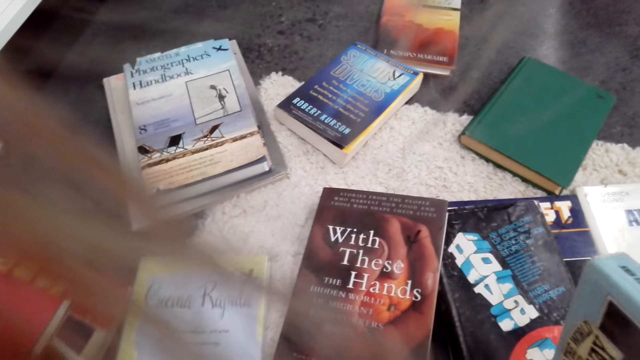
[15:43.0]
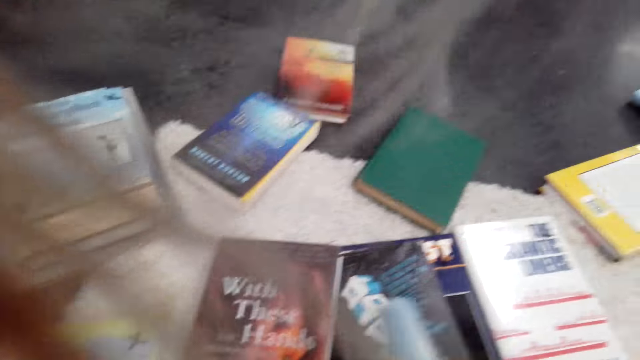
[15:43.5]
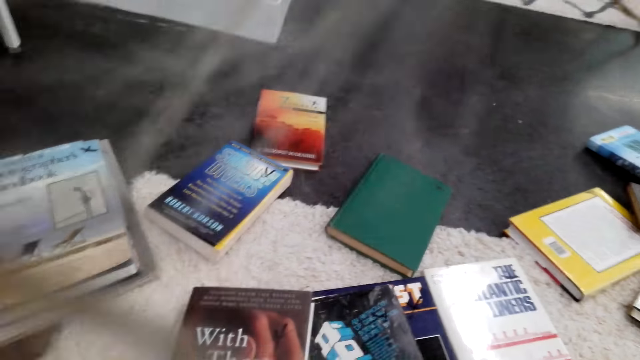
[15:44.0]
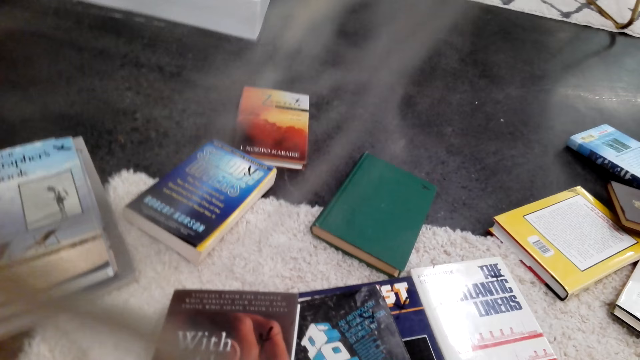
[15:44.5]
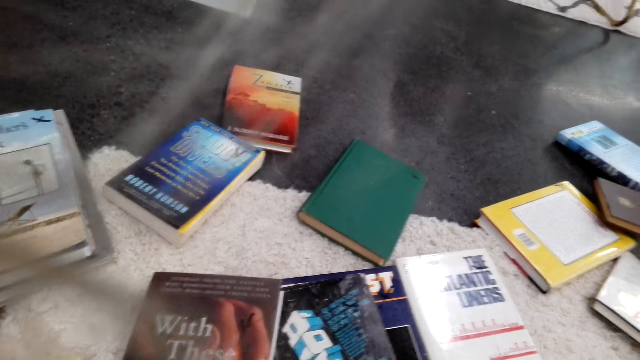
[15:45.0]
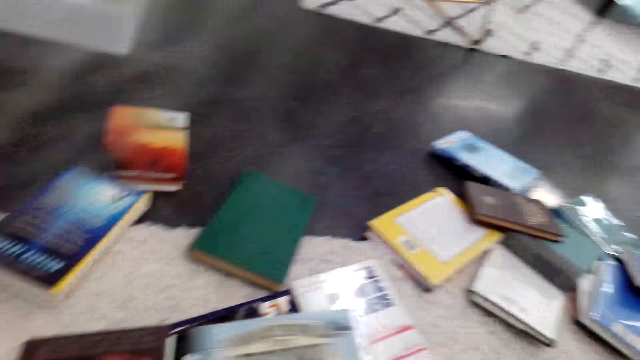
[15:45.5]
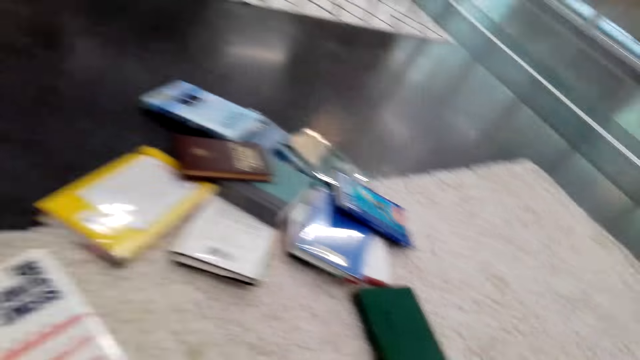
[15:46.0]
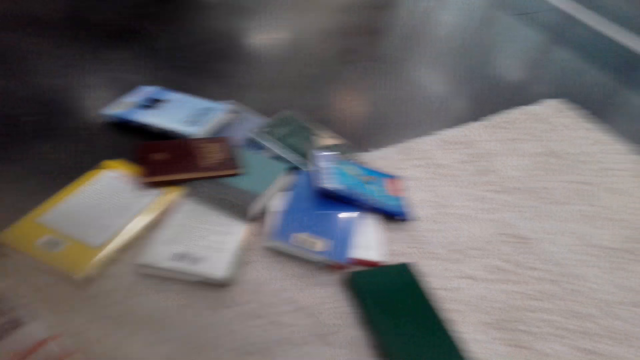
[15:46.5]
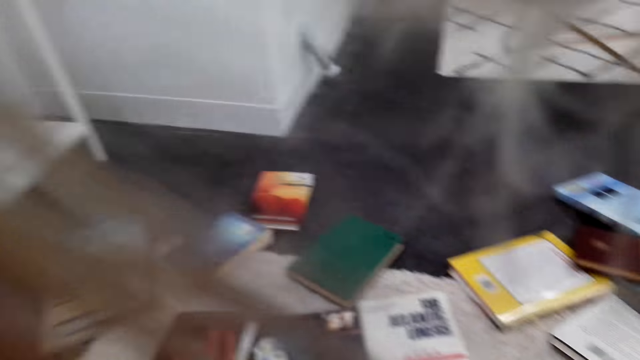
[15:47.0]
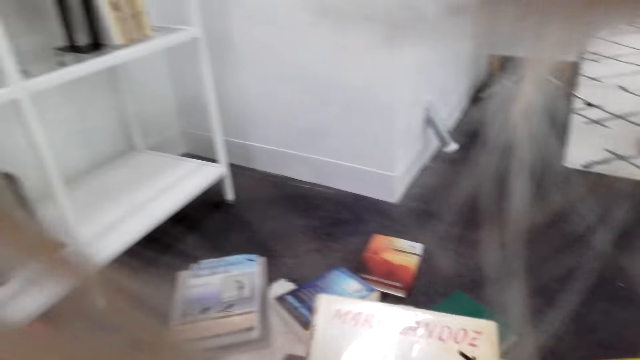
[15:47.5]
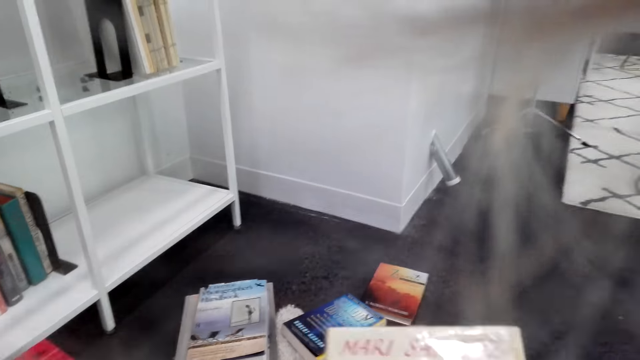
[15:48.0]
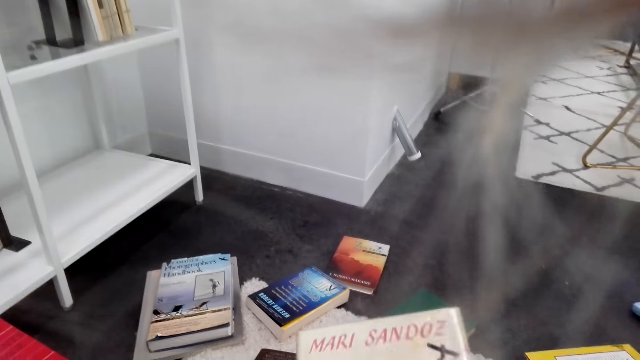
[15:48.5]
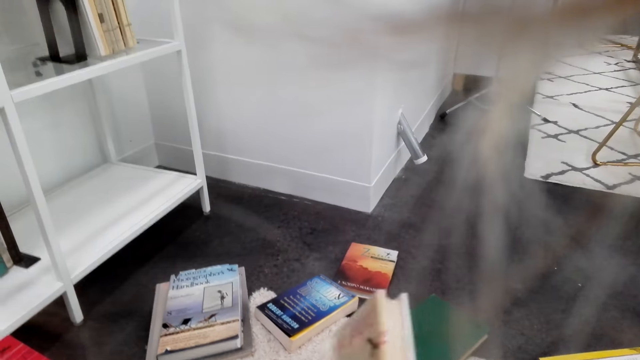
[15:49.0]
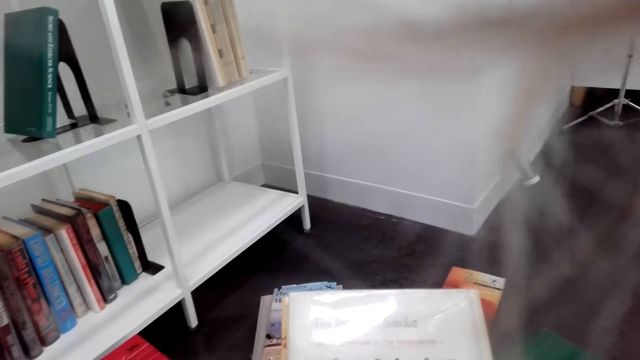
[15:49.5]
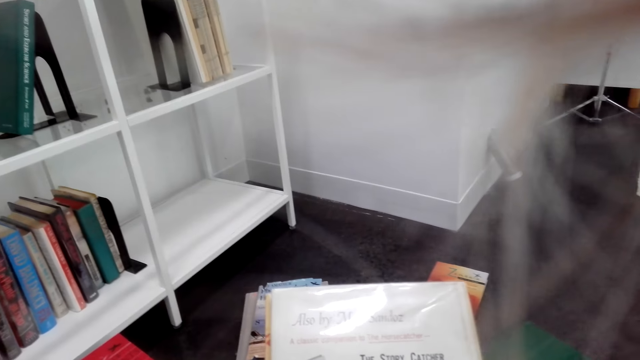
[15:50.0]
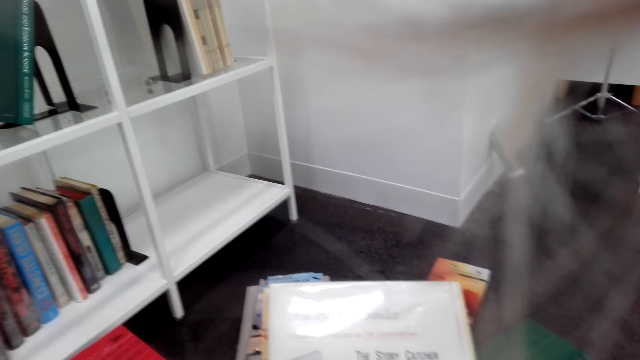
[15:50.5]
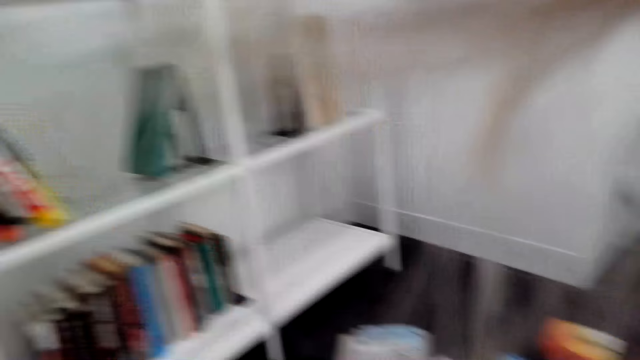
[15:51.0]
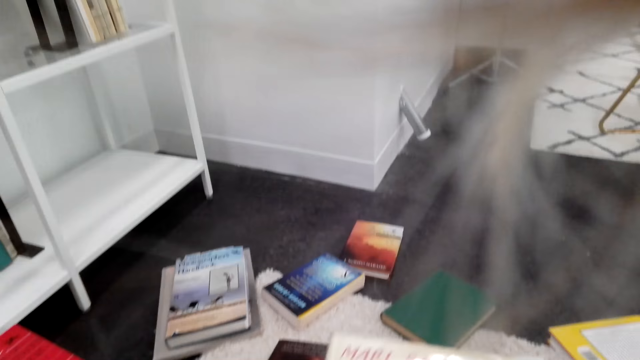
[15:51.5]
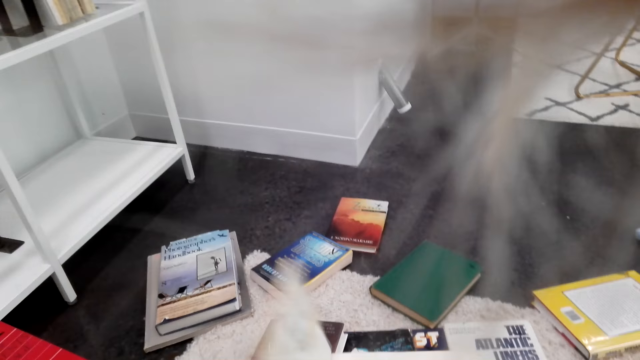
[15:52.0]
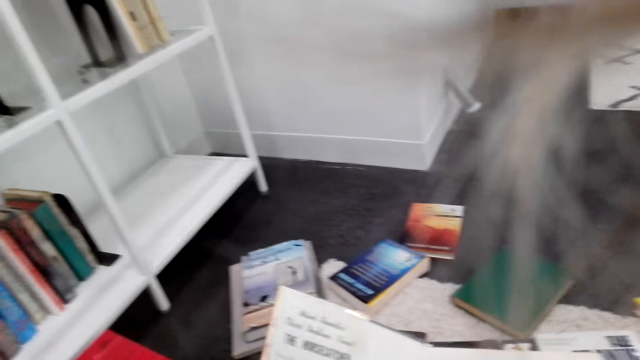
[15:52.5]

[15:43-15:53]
The camera wearer picks up a book. They check the book and open the book.

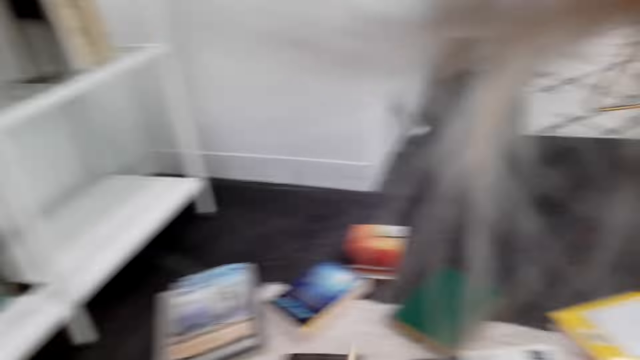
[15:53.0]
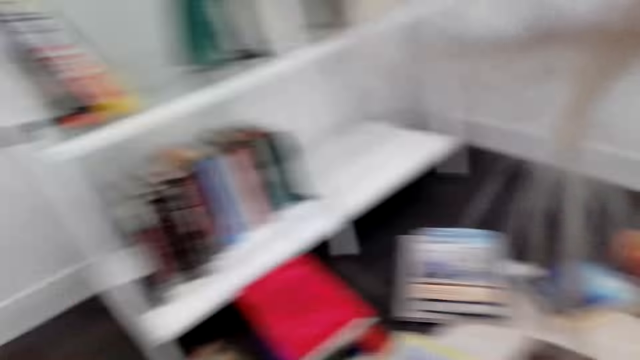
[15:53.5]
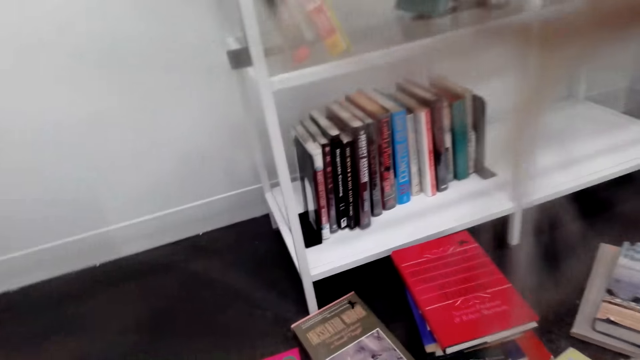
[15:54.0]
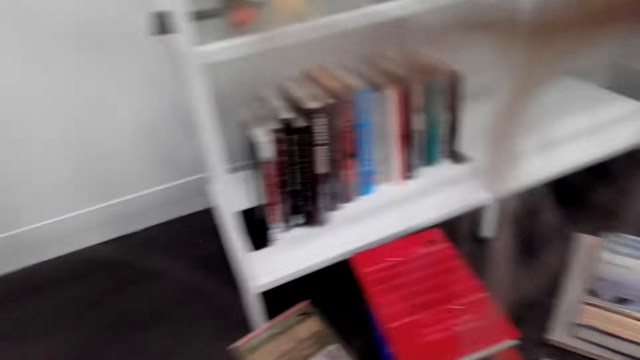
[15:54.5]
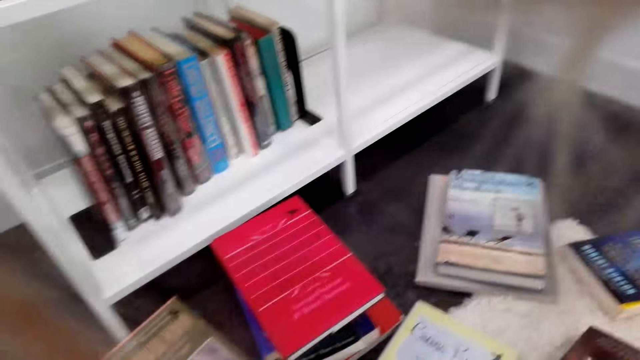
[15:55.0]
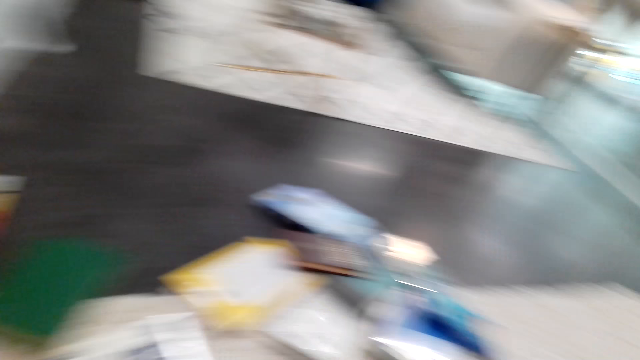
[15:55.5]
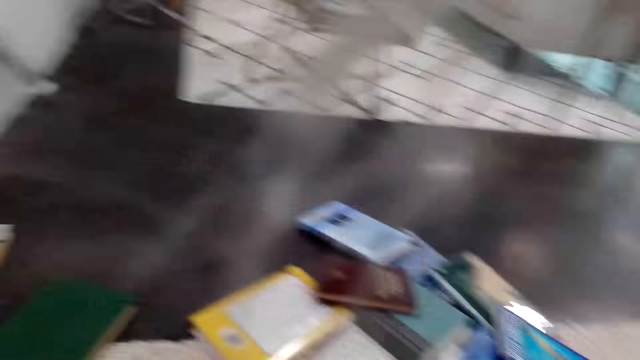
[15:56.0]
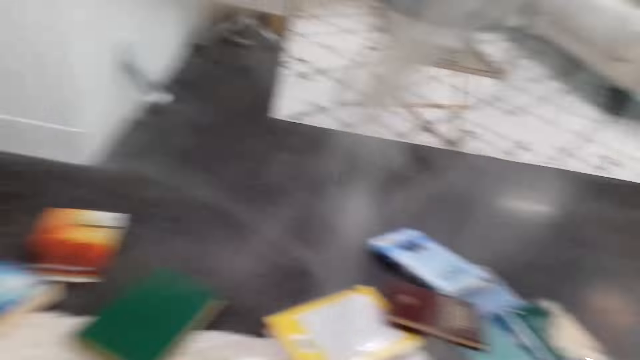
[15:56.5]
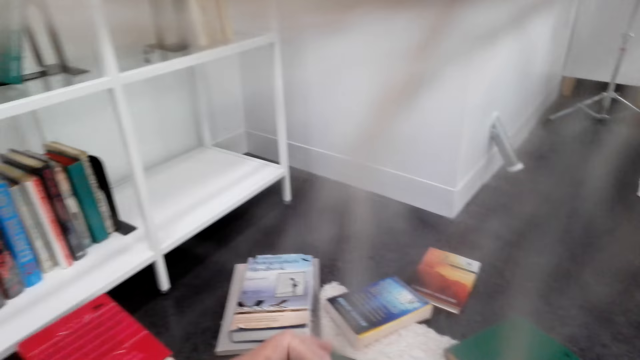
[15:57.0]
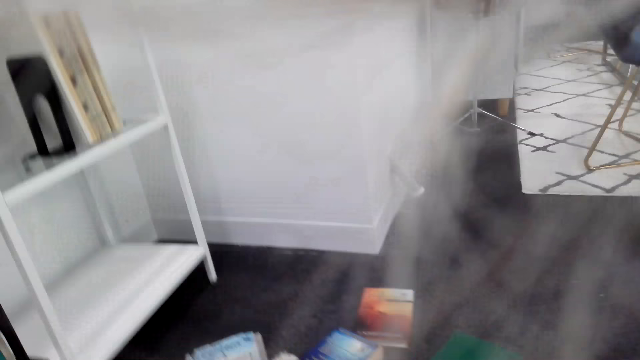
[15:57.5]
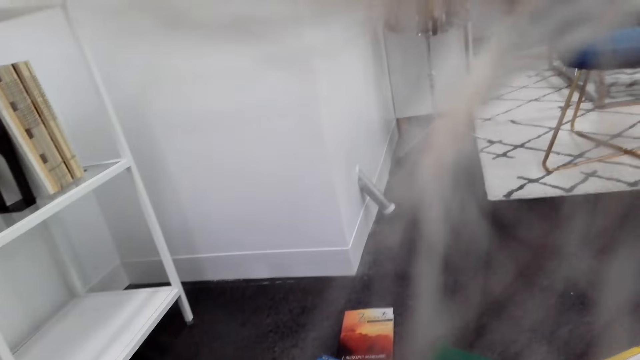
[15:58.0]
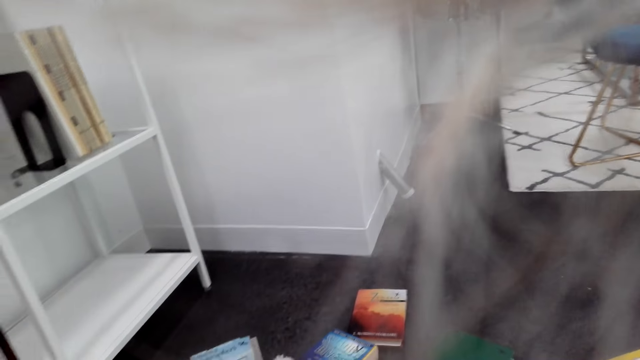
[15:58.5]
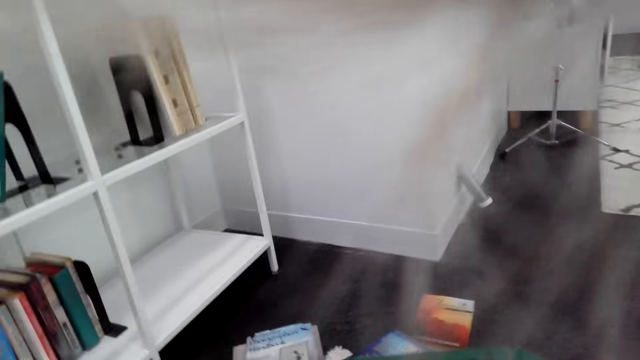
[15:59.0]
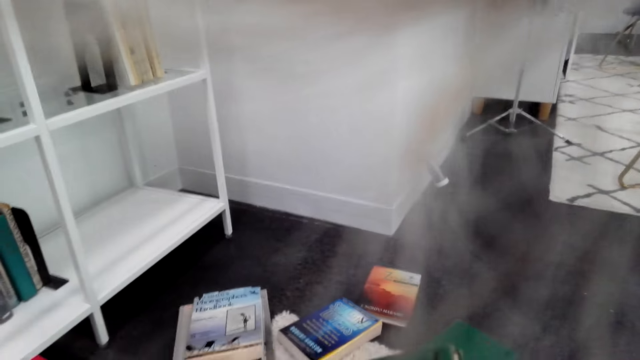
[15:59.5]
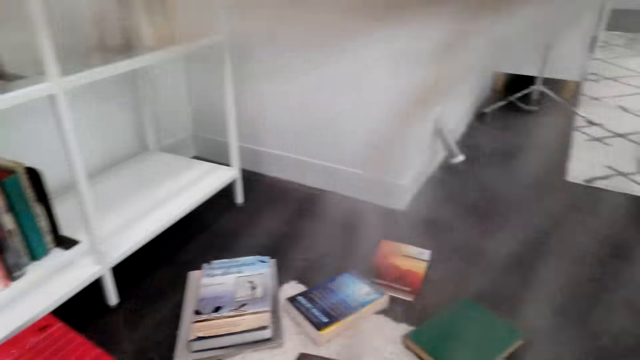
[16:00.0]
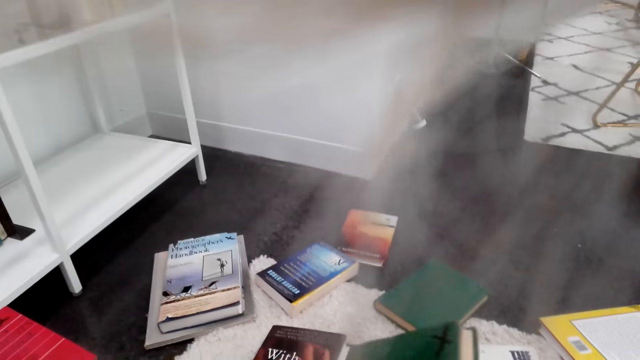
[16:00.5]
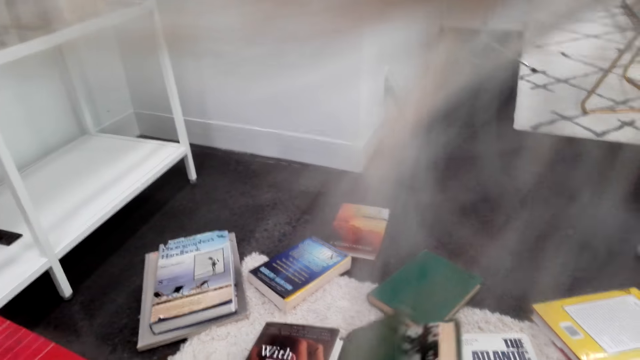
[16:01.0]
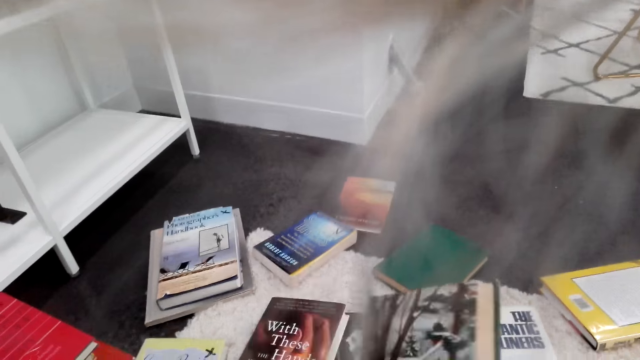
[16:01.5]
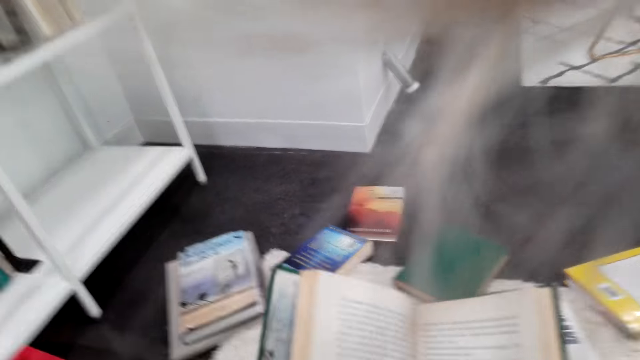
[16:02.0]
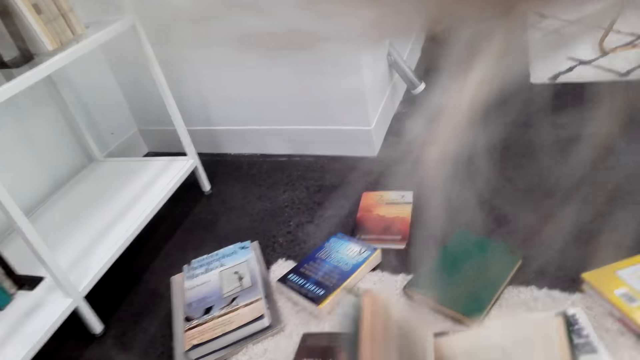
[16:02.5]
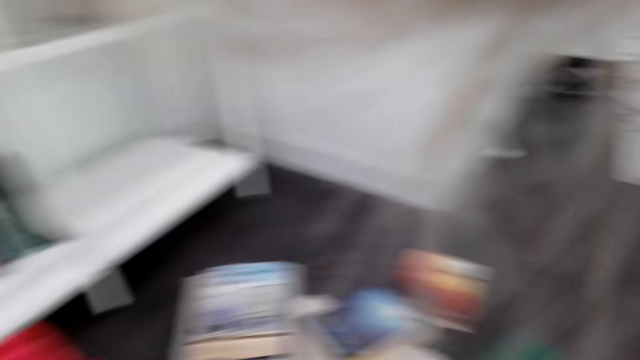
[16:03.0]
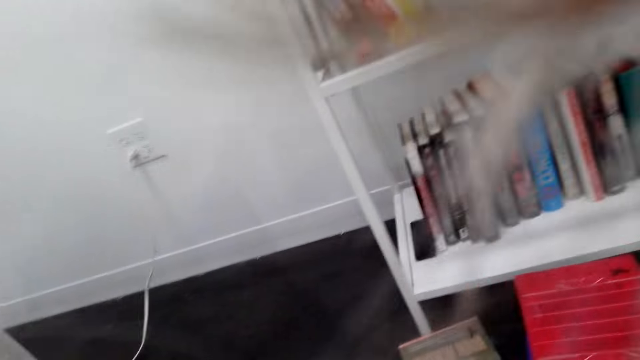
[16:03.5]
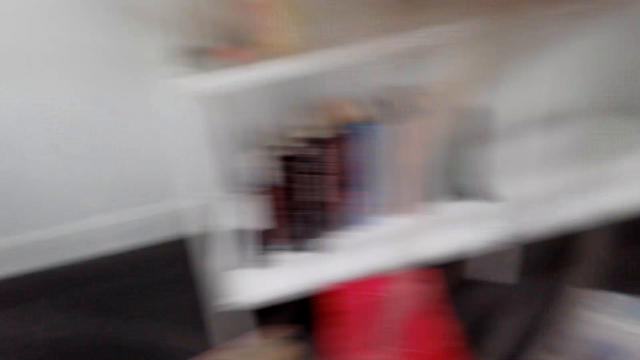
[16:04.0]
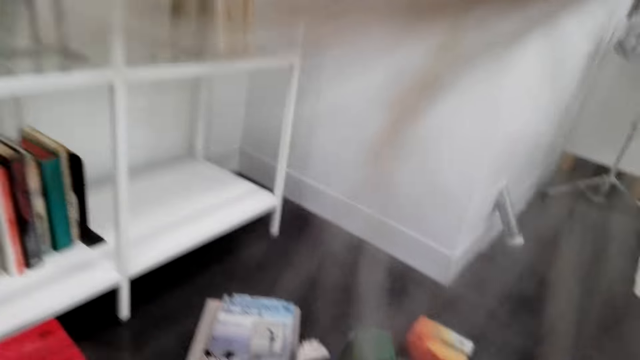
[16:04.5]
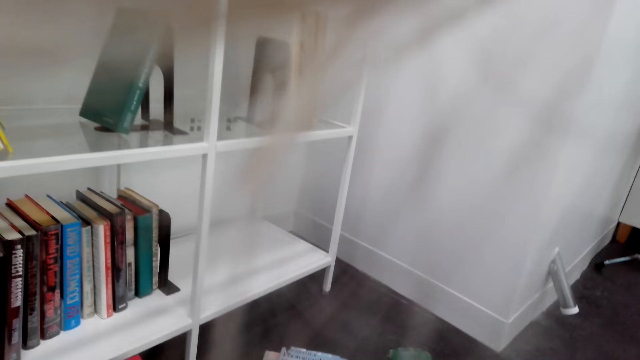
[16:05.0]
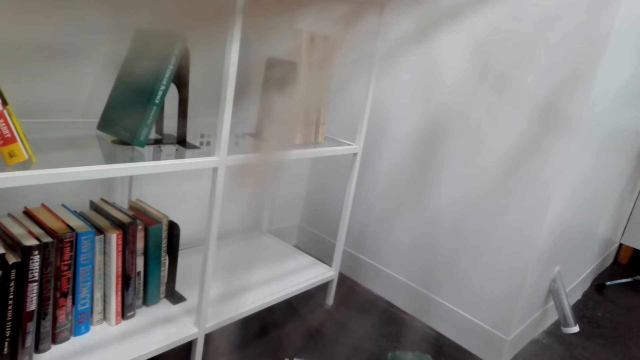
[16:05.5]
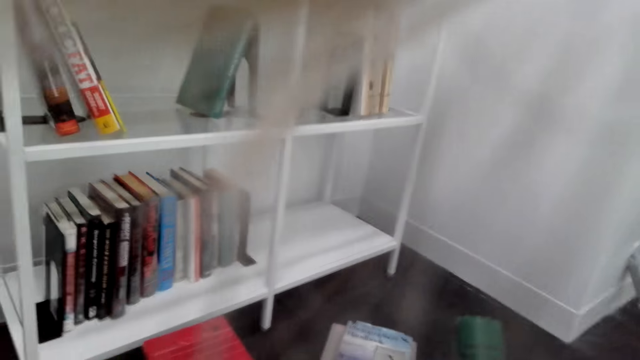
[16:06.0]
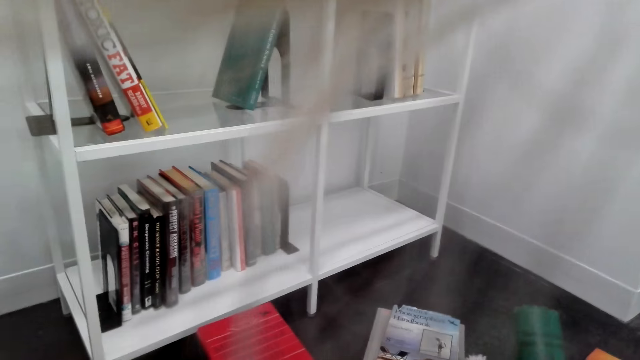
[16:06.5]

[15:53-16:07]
The camera wearer looks around the shelf. They turn around. They look around the floor. They pick up a book. They stare at the books on the ground. They check the book. They open the book. They flip the pages of the book. They look around the house.
